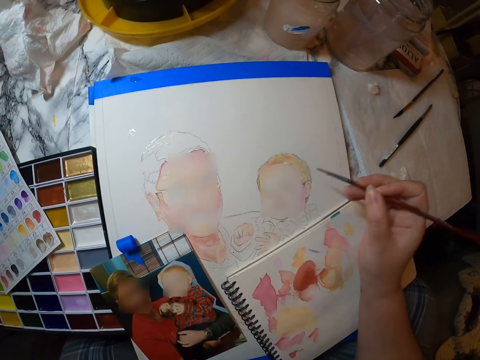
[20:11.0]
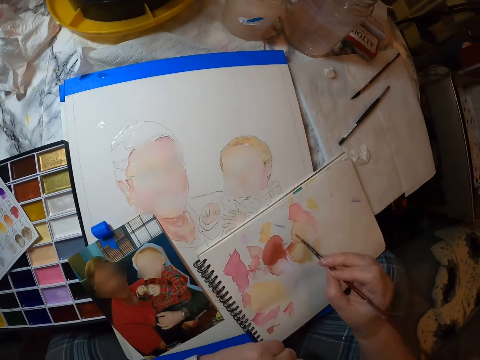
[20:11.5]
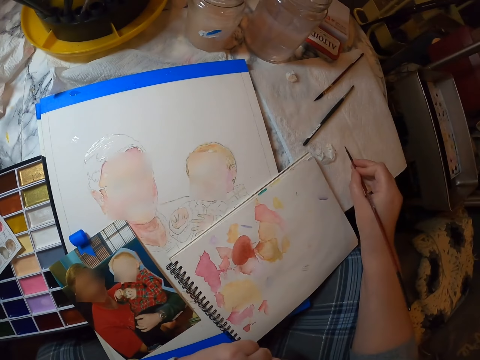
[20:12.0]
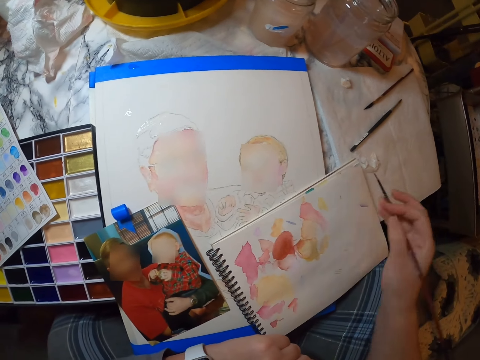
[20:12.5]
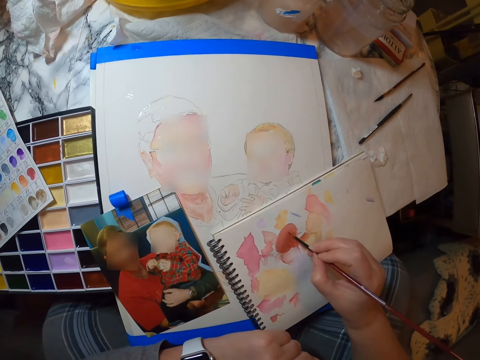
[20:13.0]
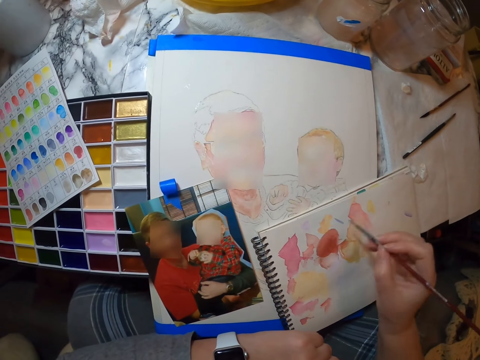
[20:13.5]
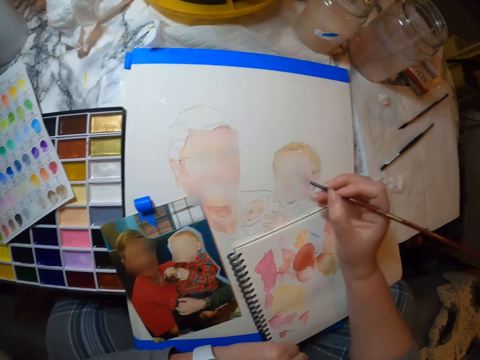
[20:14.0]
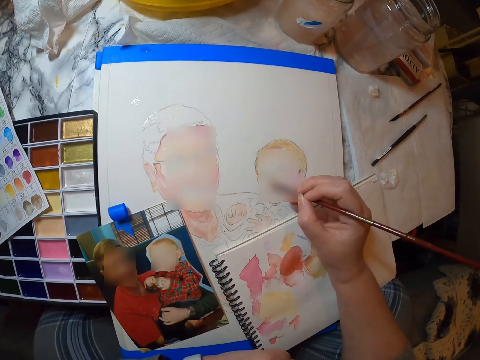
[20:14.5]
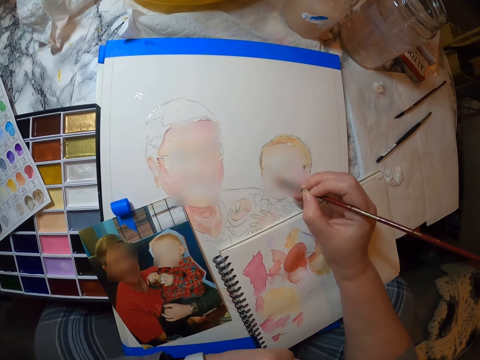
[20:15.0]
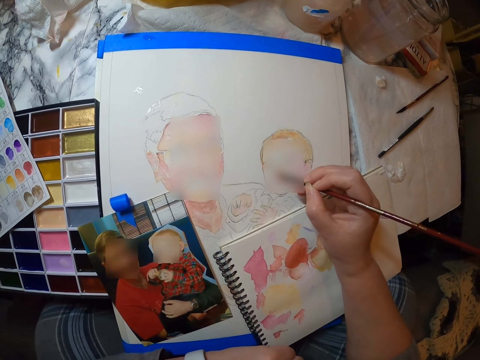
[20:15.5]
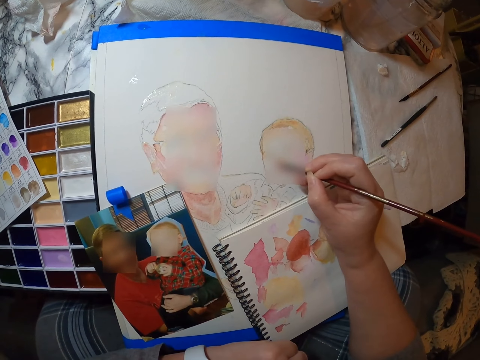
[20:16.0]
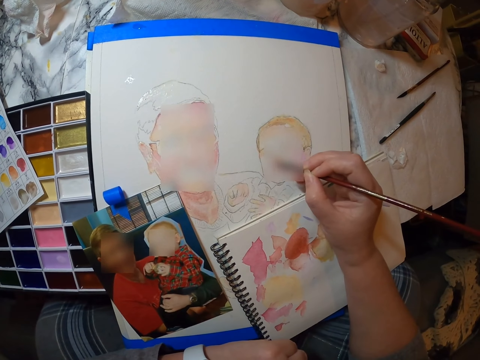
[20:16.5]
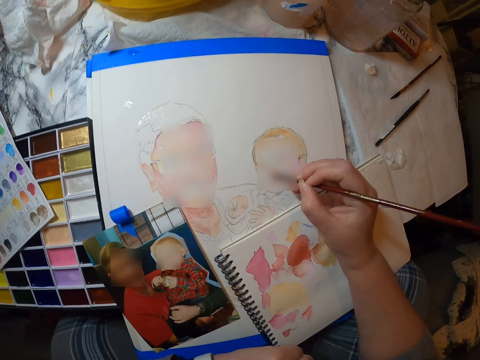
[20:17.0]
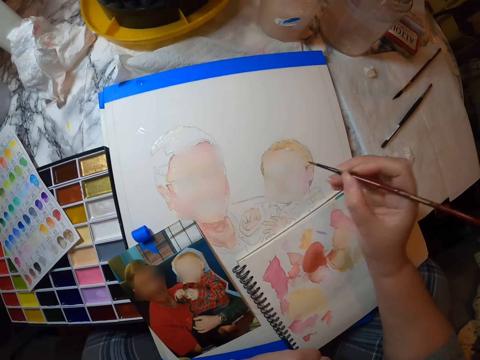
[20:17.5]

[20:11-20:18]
The camera wearer dries the brush. They draw in the book.

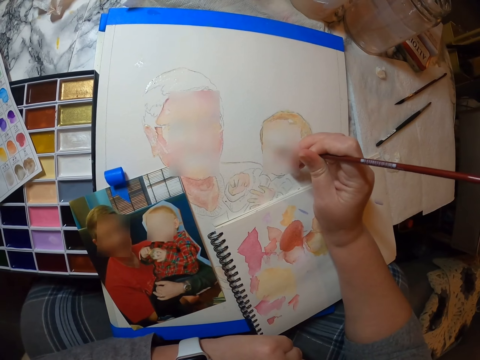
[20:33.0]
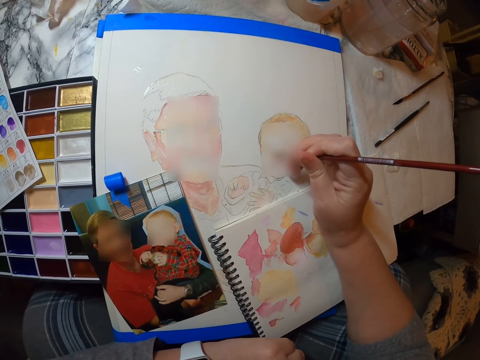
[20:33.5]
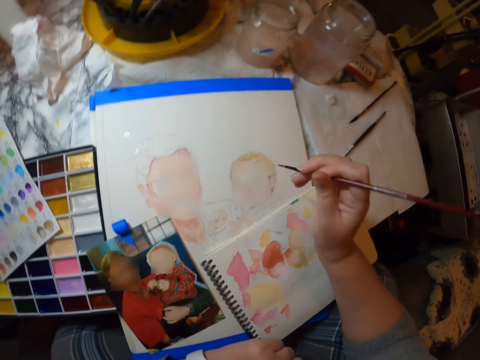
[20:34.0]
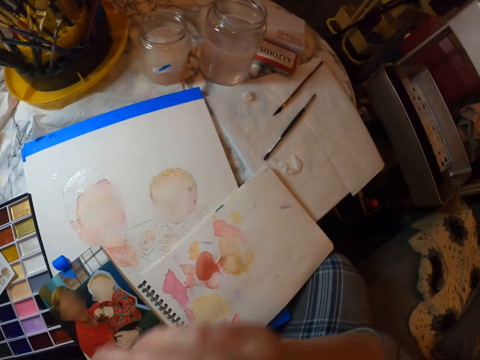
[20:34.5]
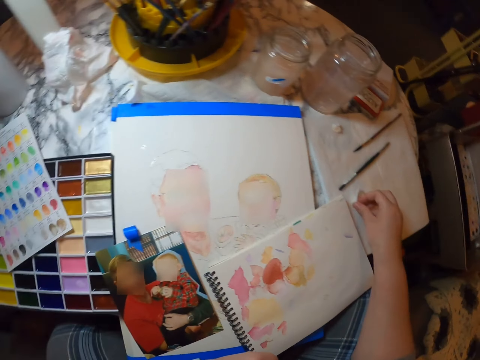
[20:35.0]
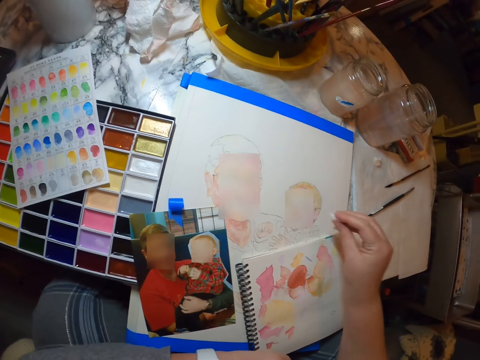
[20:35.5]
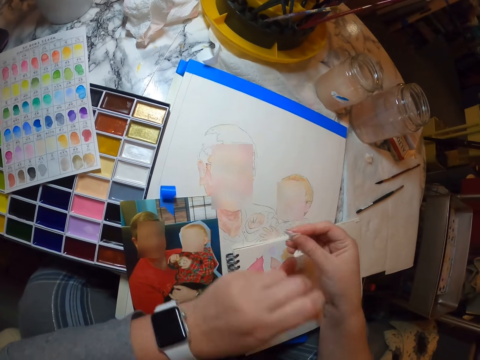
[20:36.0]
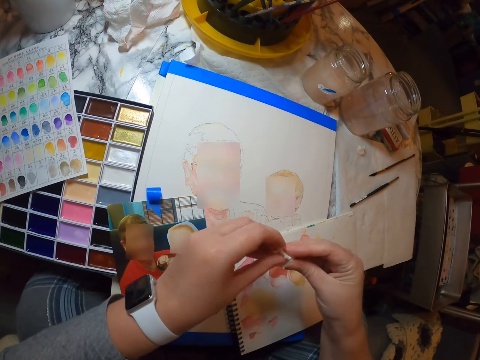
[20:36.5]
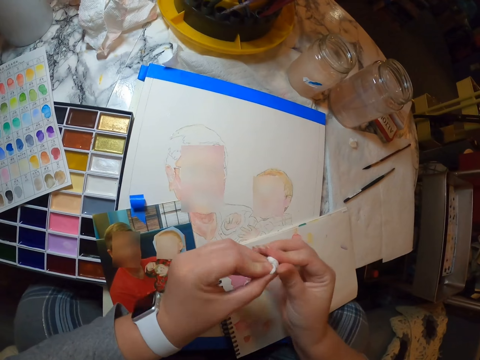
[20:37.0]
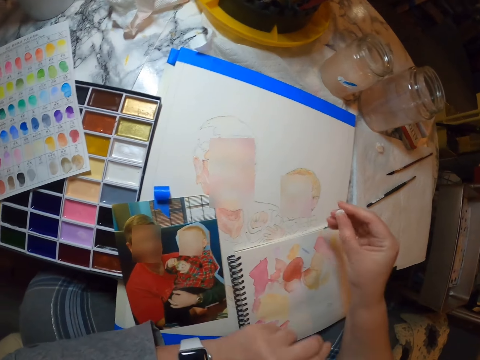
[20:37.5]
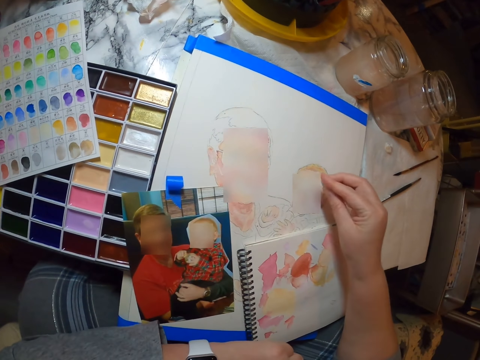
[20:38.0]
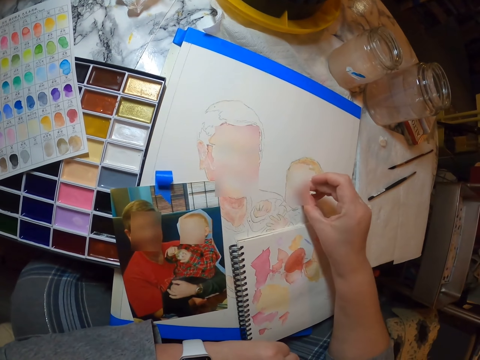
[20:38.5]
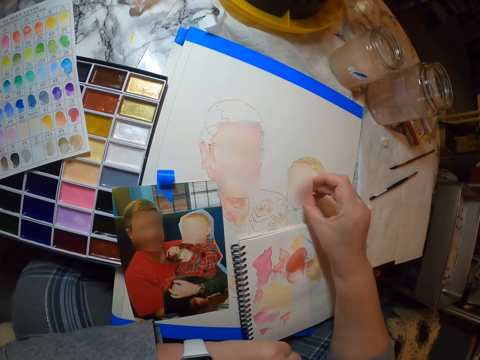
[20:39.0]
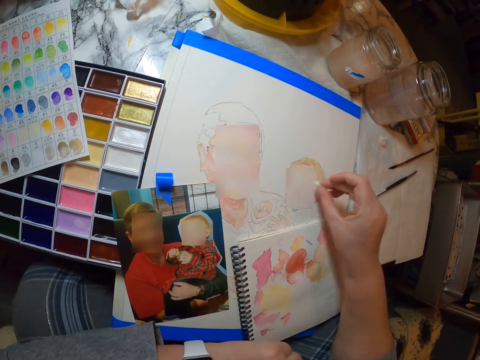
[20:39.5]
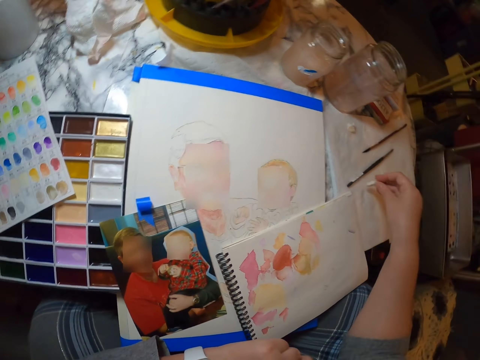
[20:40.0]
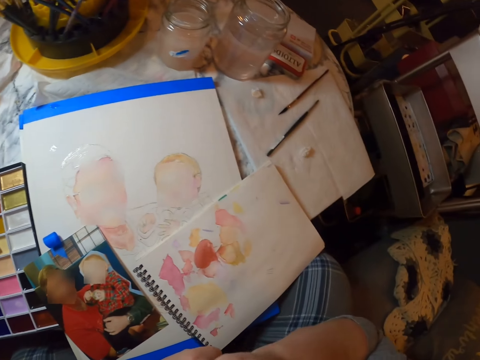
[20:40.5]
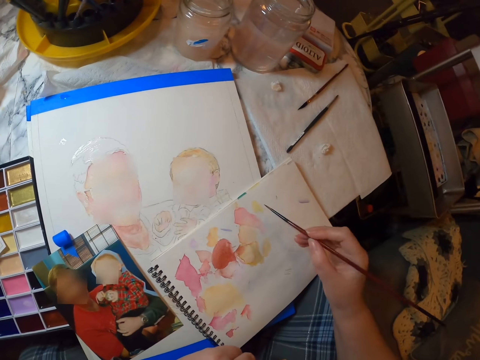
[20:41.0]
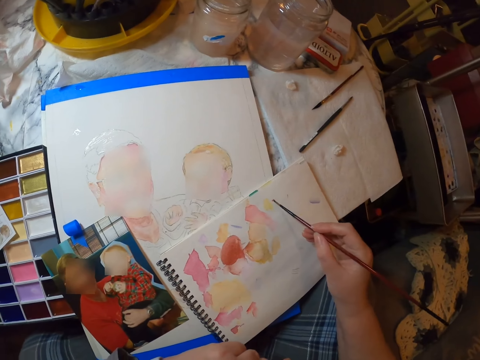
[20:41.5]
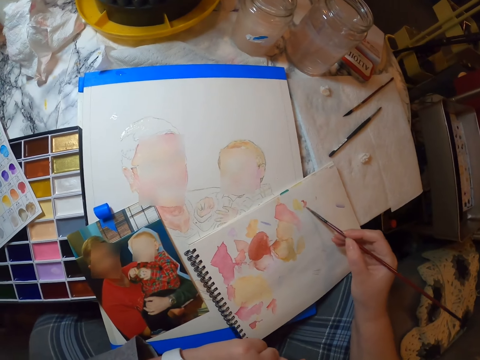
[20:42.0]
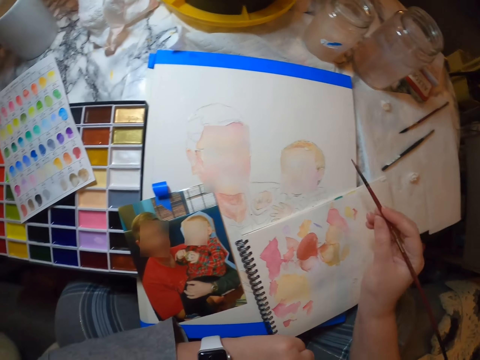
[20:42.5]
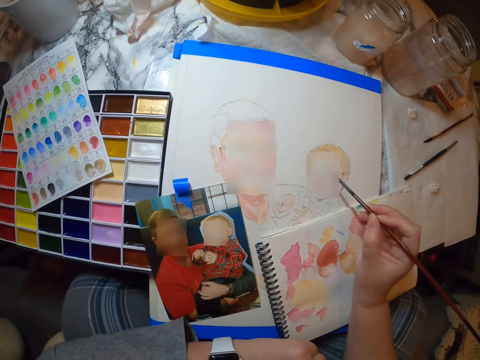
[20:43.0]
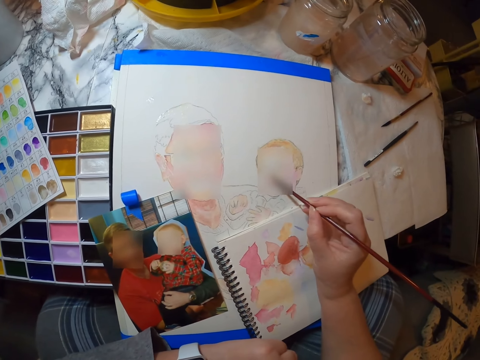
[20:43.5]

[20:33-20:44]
The camera wearer puts the brush in the mouth. They pick up paper and fold the paper. They dry the drawing. They put the piece of paper down. They take the drawing brush. They draw in the book.

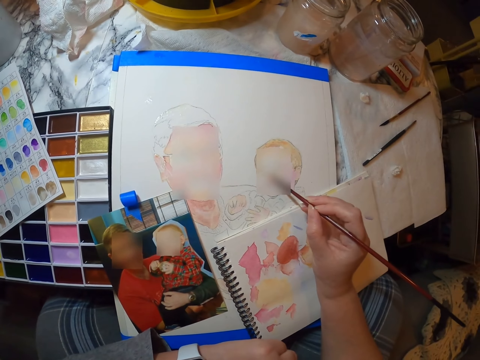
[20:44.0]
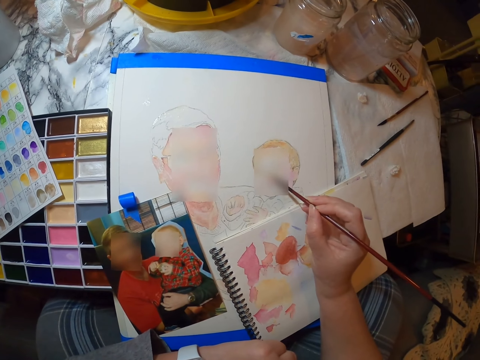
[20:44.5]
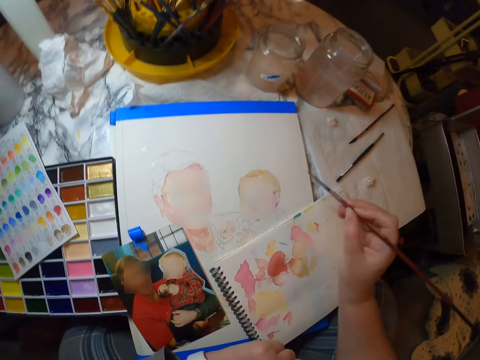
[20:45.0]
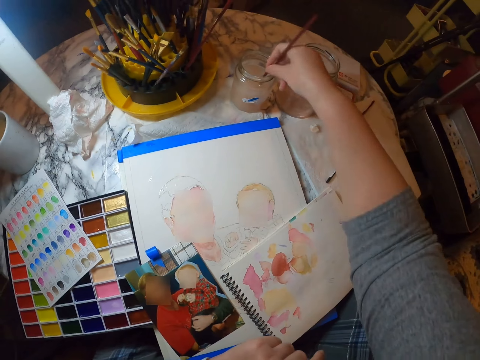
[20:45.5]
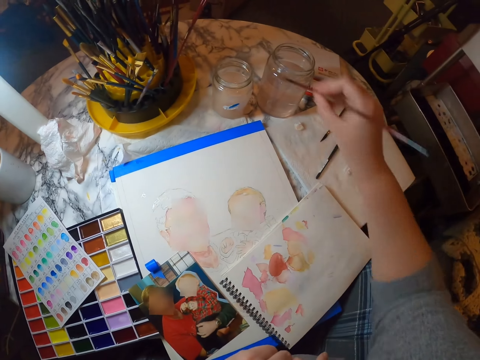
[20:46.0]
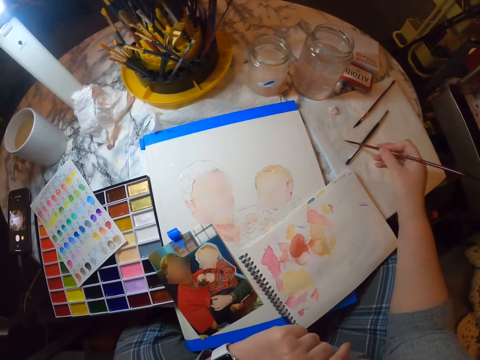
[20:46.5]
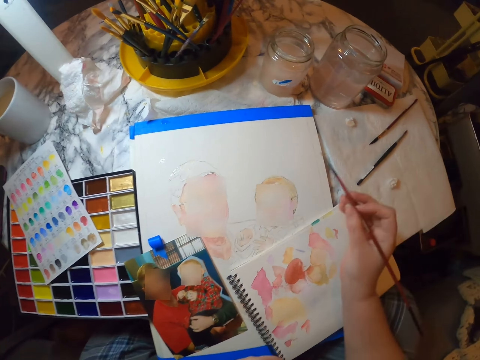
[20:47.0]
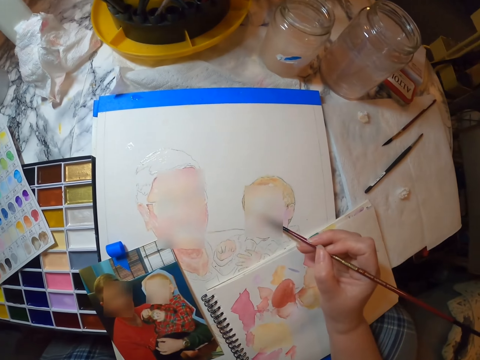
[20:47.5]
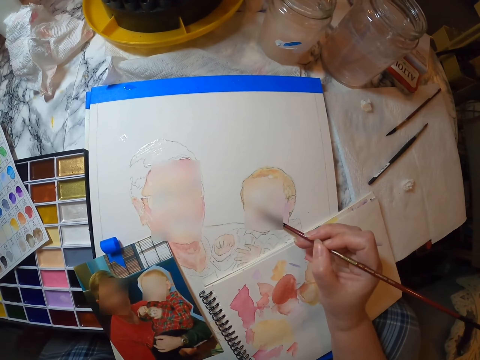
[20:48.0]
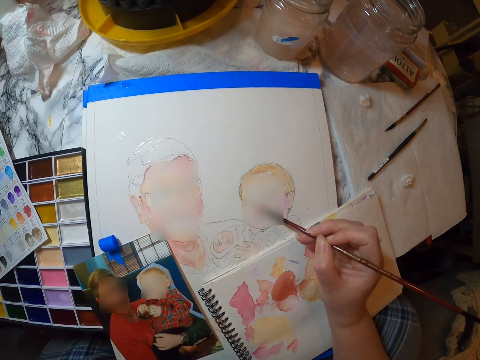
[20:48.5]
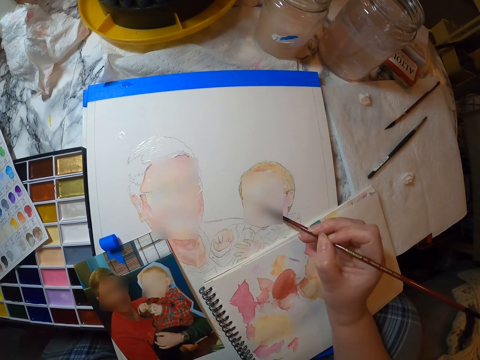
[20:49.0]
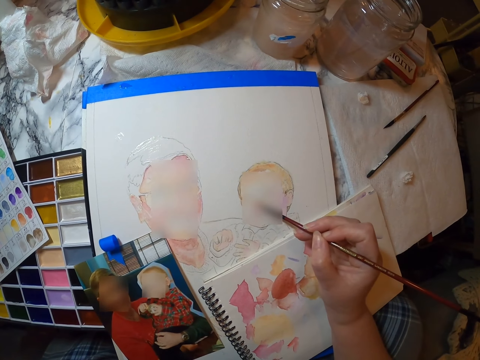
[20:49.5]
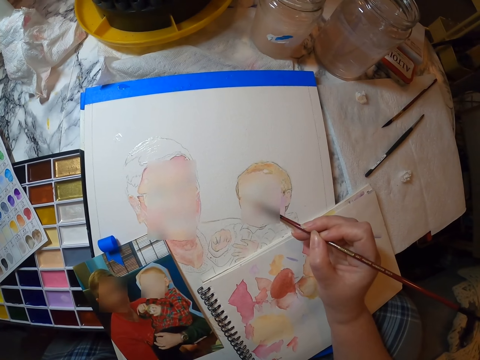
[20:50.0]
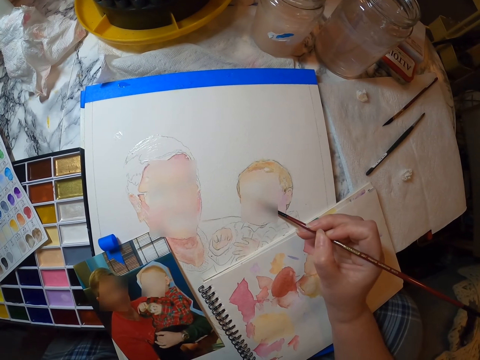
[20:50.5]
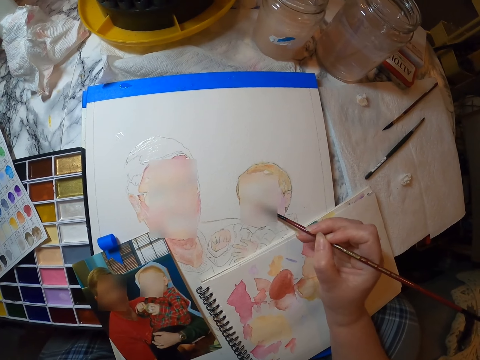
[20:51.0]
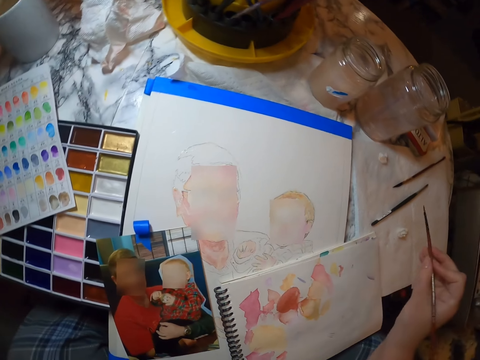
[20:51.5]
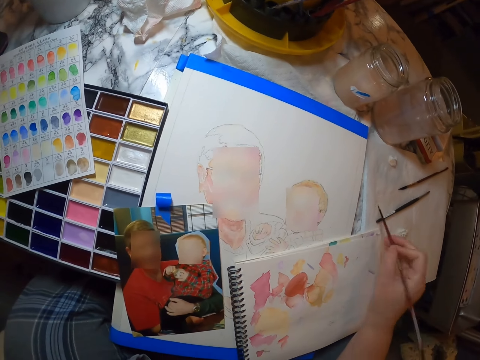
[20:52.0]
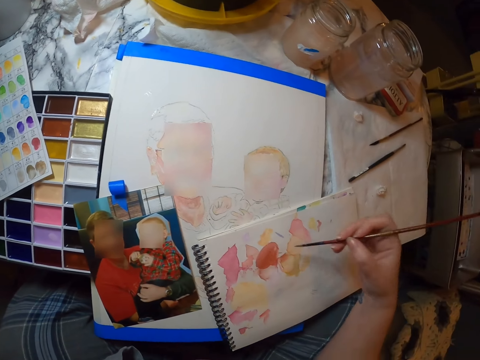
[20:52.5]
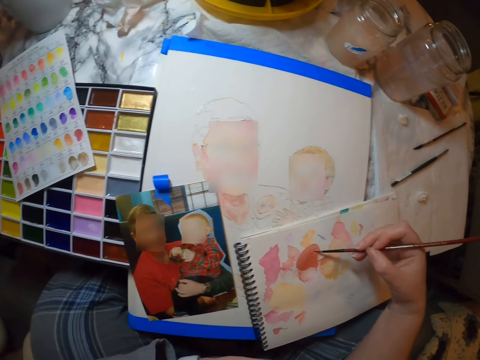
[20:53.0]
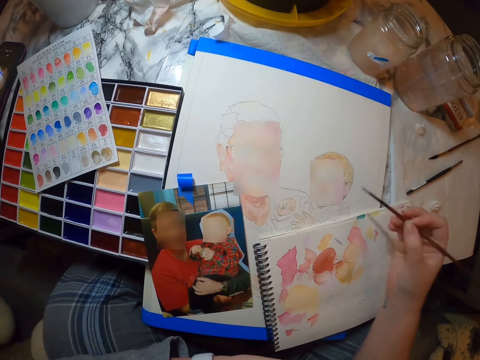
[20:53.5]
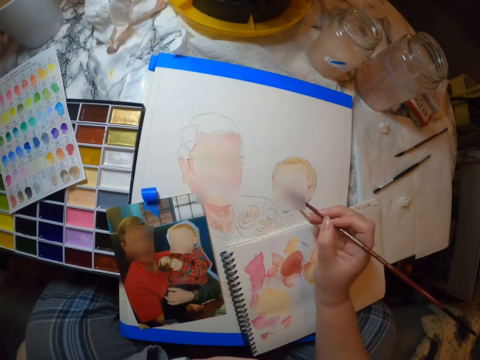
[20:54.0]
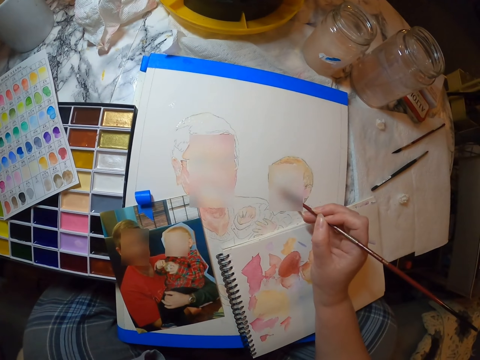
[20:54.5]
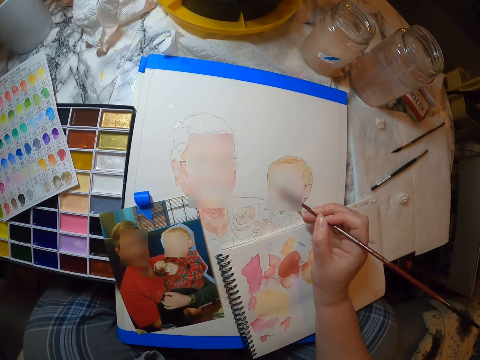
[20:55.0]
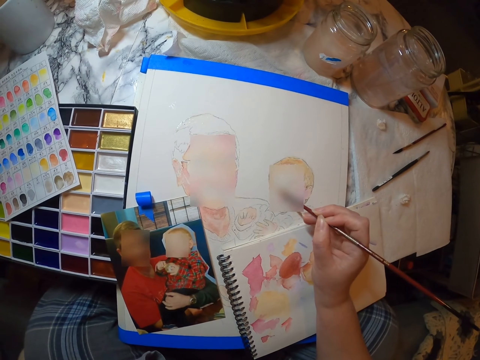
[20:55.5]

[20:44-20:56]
The camera wearer dips the brush in something. They dry the brush. They draw in the book. They dry the brush. They draw in the book.
